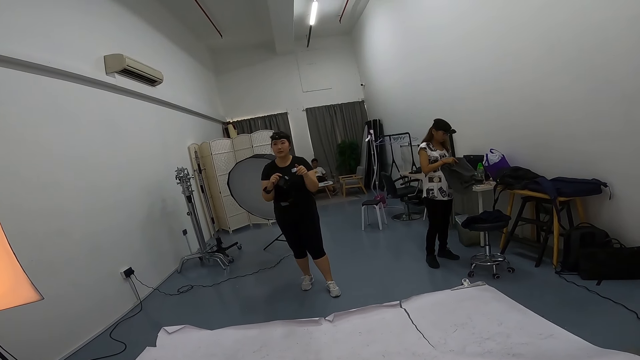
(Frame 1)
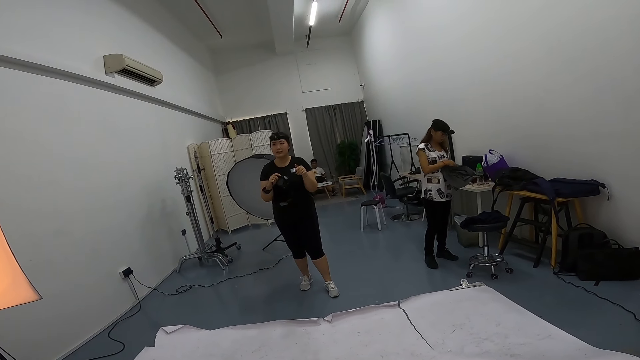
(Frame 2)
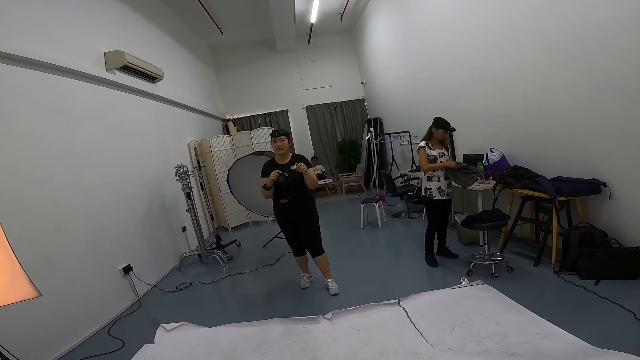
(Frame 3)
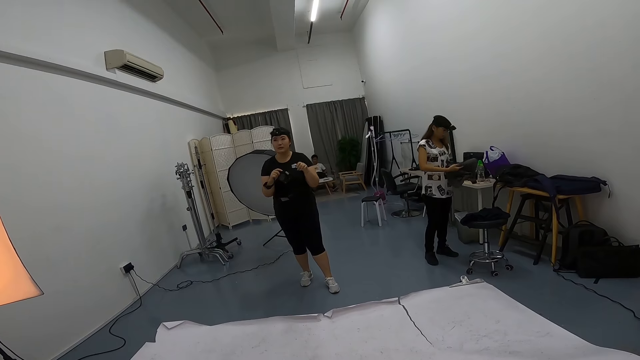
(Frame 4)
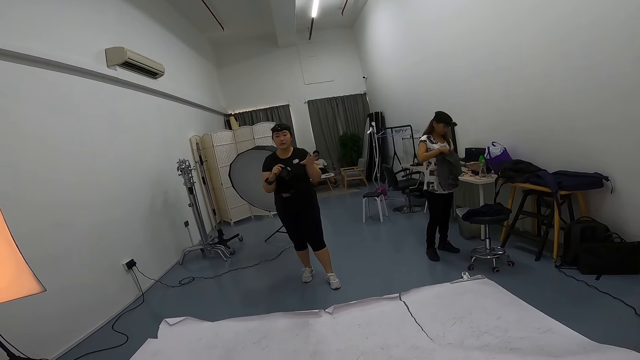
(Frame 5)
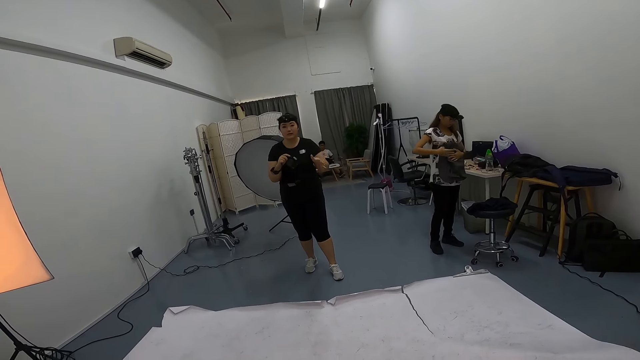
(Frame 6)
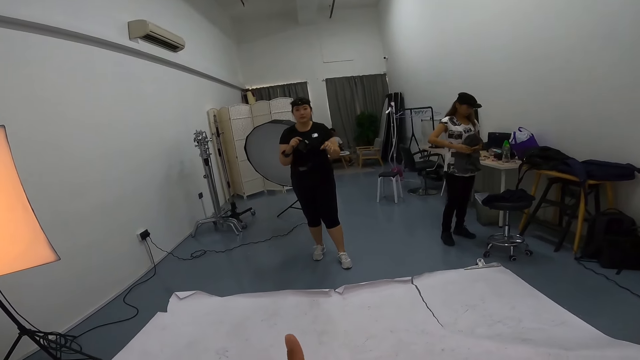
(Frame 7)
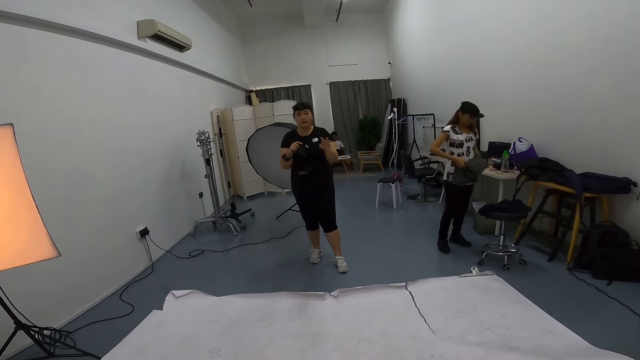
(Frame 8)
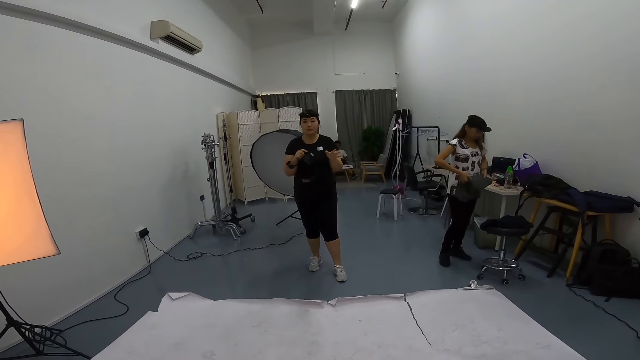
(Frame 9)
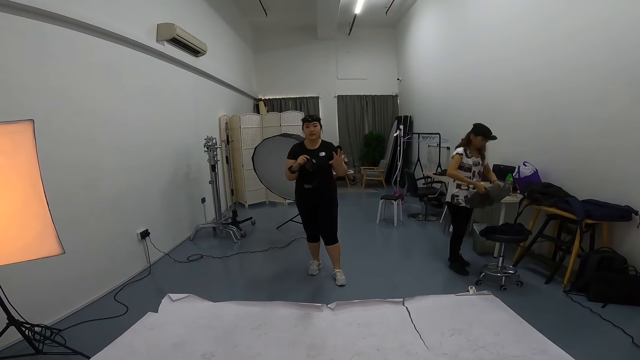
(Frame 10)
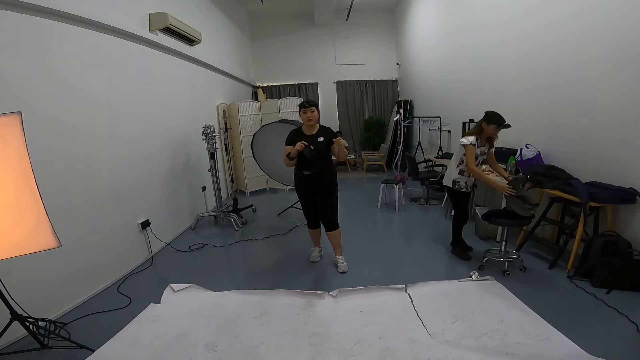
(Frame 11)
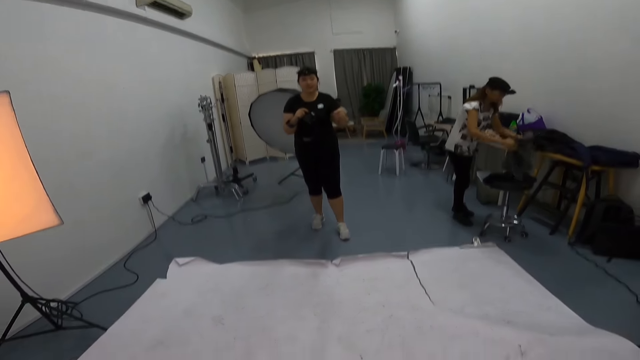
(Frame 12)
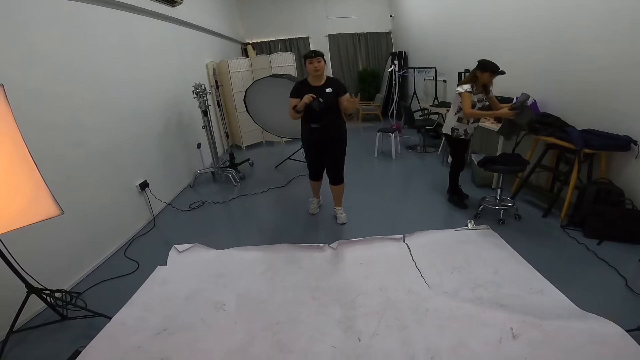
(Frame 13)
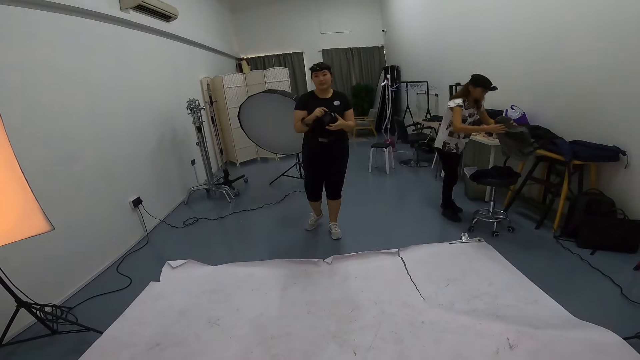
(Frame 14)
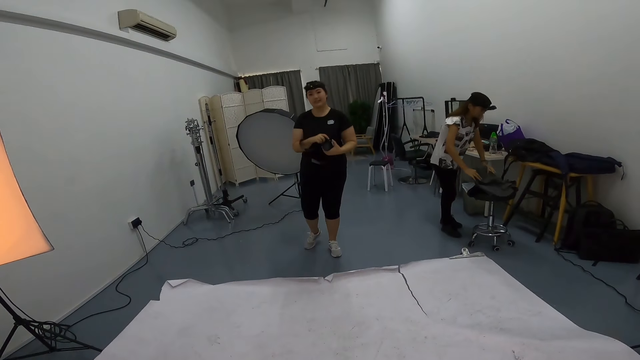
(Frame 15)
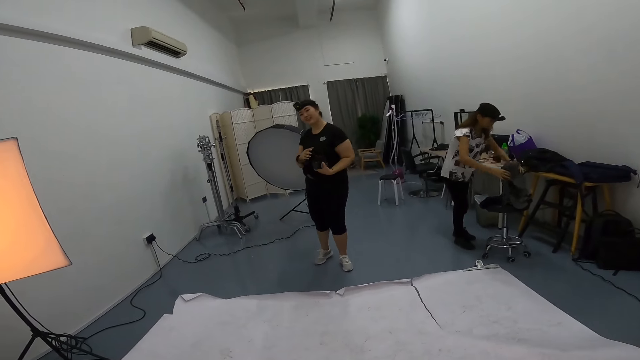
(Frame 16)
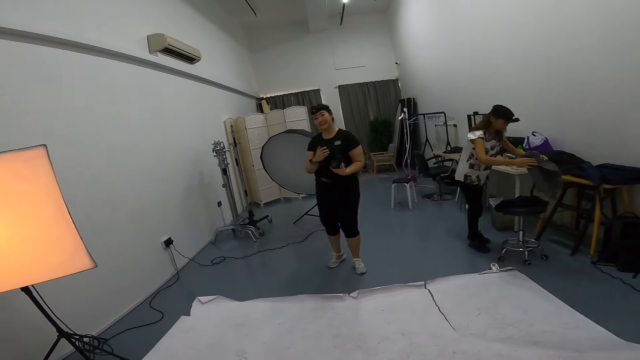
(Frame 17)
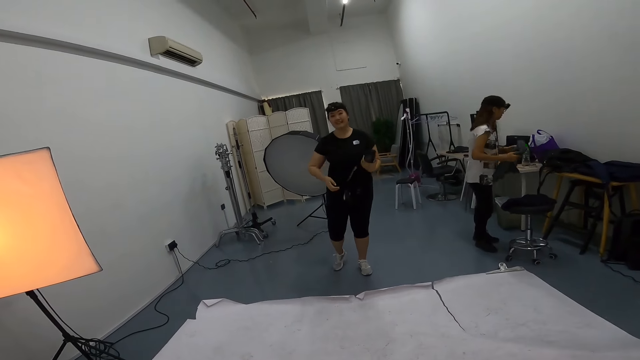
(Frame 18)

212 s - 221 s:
A woman folds a coat. Another woman moves her hand. The camera wearer looks around the room. The first woman places the coat on the stool chair. The other woman moves her hand.

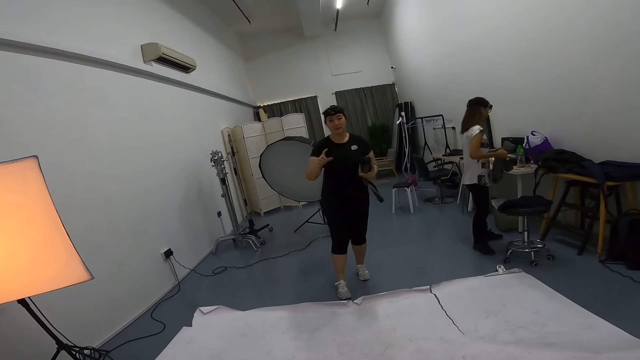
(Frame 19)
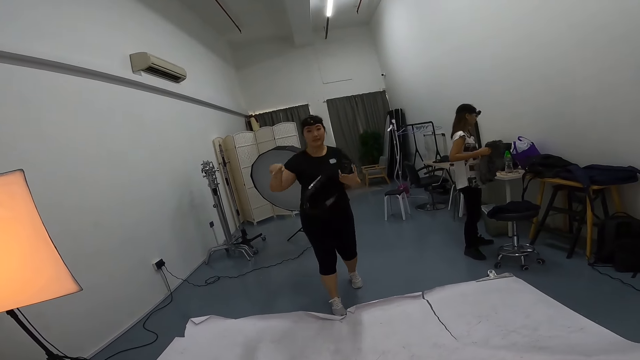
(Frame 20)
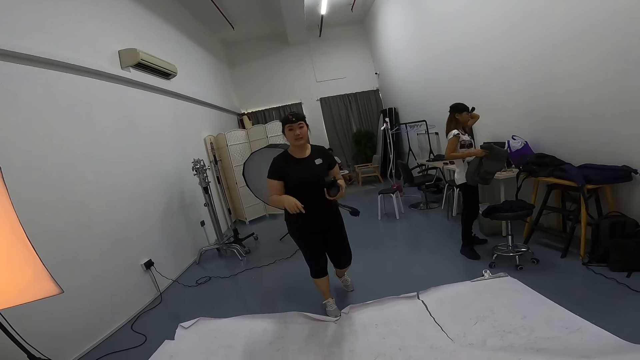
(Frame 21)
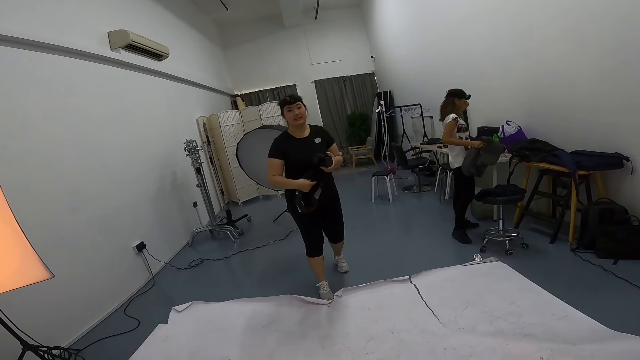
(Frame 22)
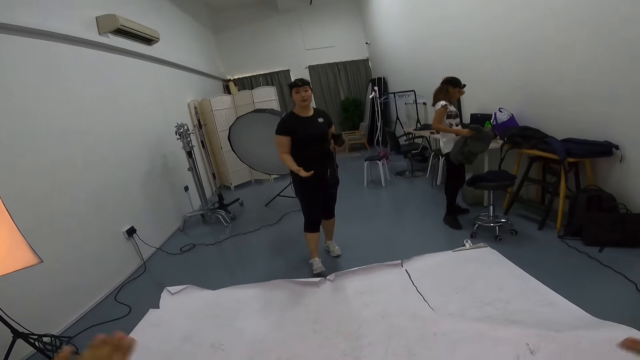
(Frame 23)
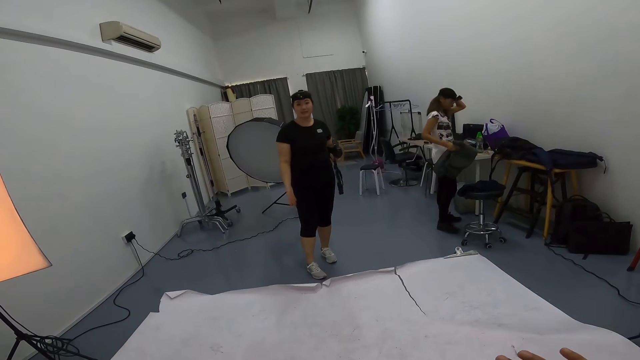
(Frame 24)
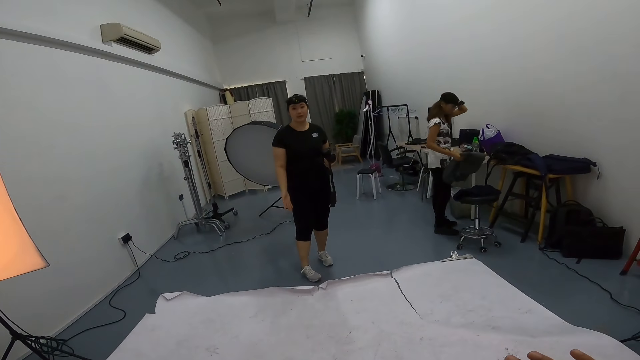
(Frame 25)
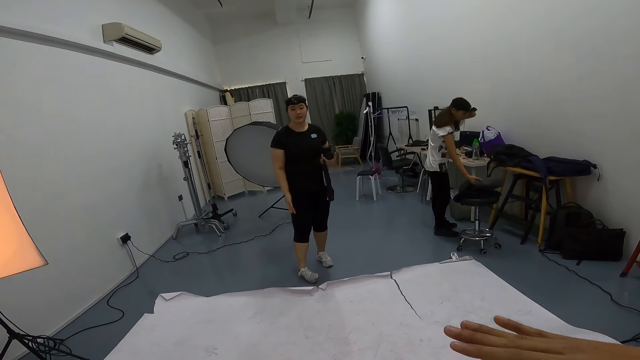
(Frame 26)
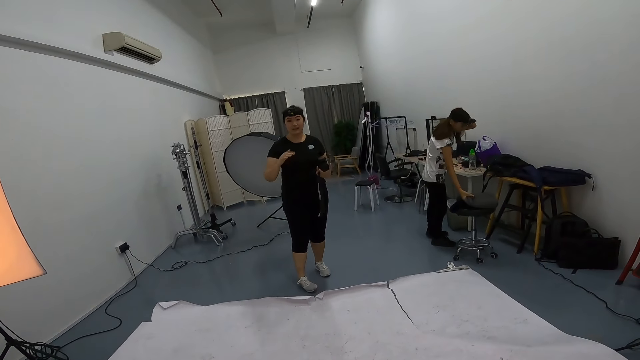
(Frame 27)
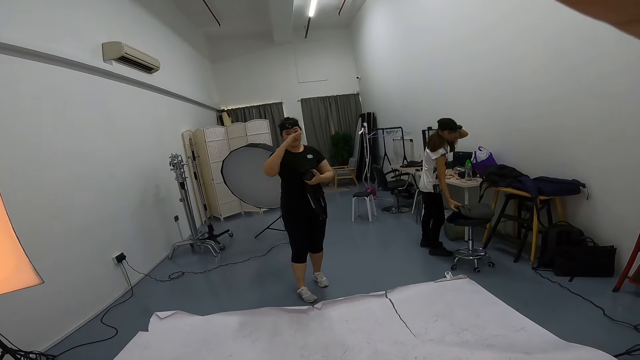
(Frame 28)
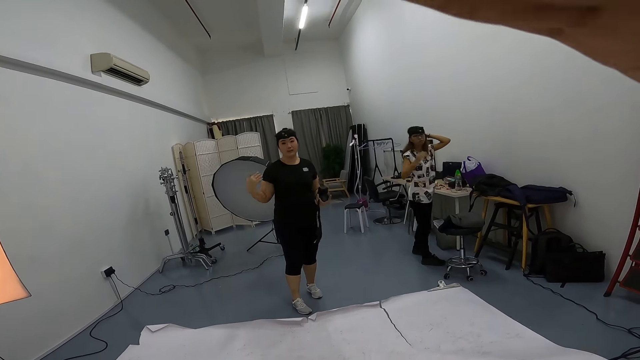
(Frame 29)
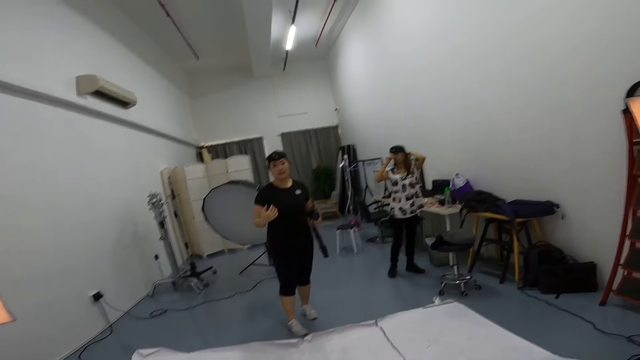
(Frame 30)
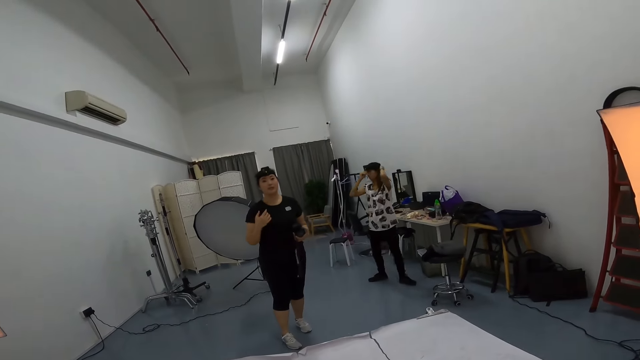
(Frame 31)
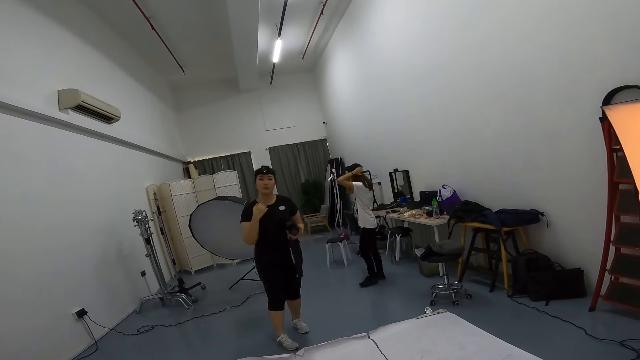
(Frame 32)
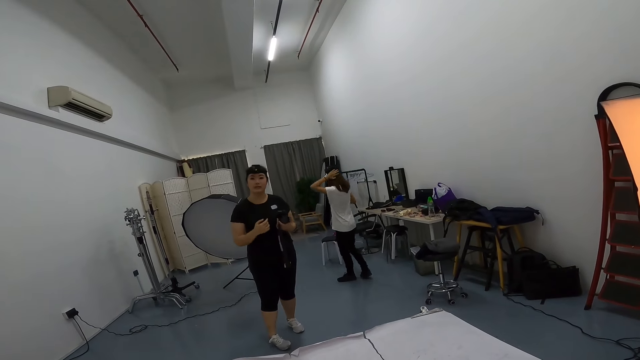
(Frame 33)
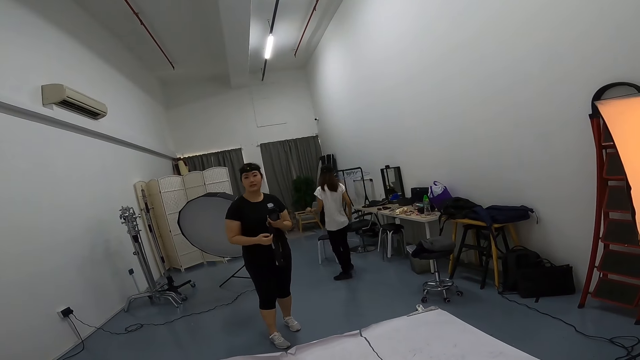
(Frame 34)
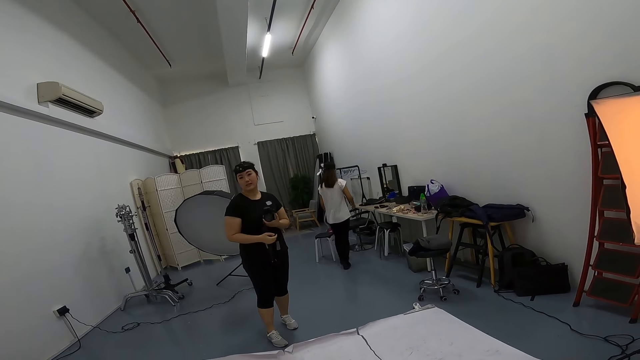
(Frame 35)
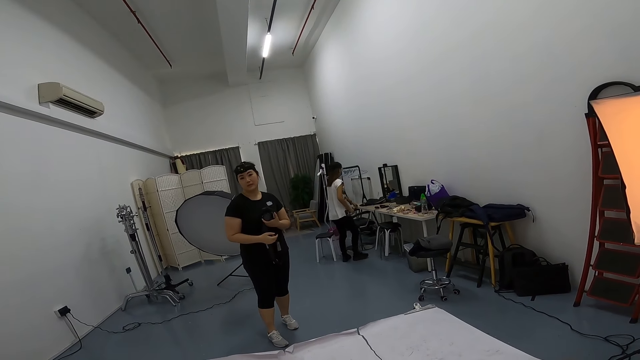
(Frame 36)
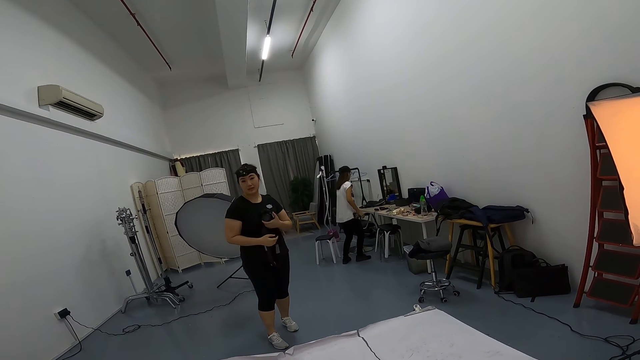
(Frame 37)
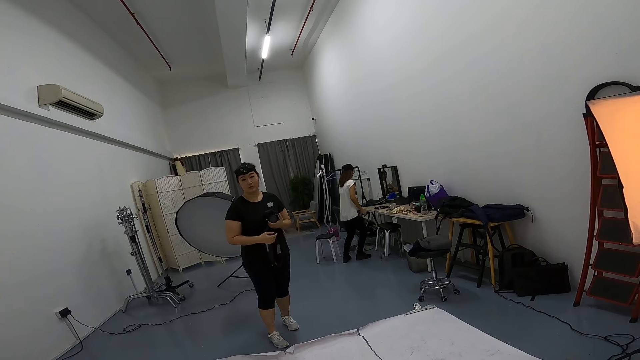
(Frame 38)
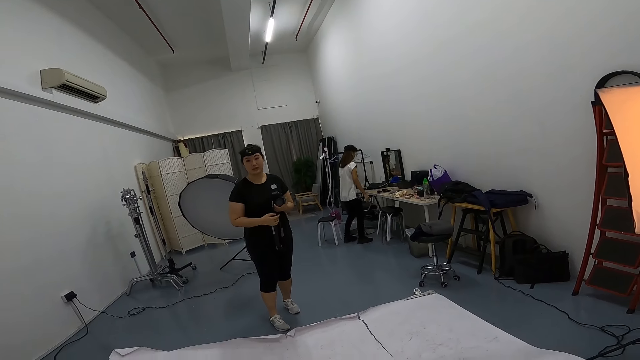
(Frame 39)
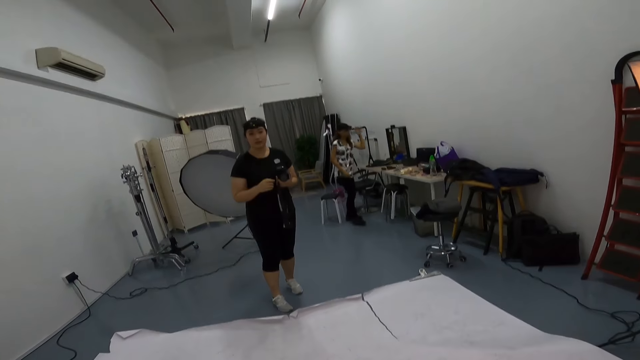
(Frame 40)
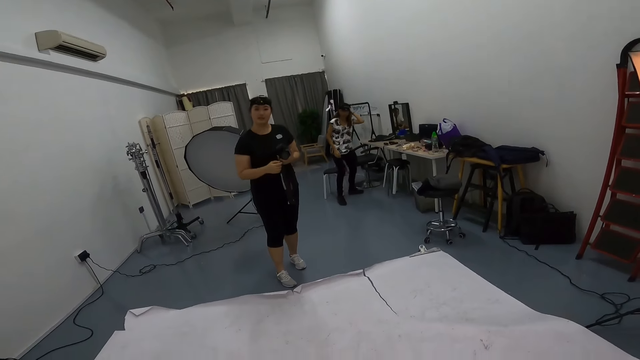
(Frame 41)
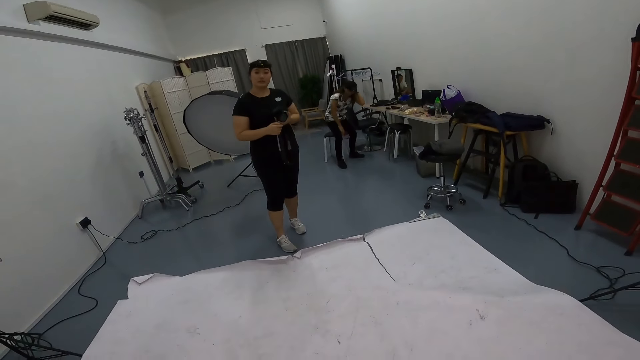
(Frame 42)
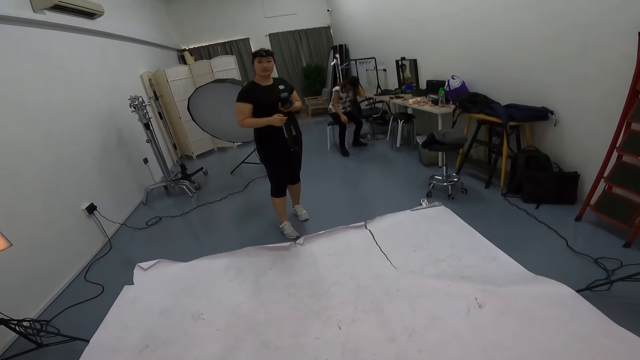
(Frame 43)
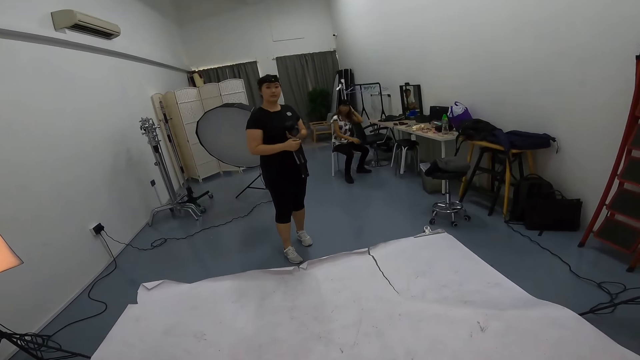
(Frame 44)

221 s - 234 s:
A woman holds her camera on the head. Another woman moves around the room. The first woman places the coat on the stool chair. The camera wearer moves the right hand. Someone talks to the camera wearer. The first woman moves her hand. The other woman holds her glasses. The first woman moves her hand. The other woman holds her head. The other woman walks around the room. The first woman touches something on the table. The first woman touches her hair. The first woman sits on a chair.
